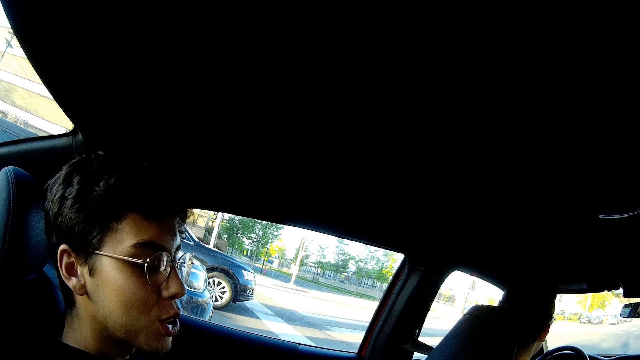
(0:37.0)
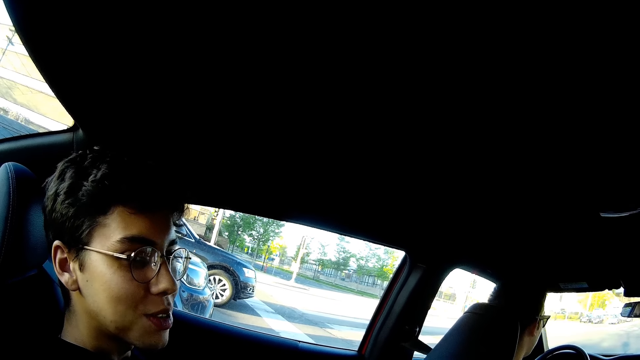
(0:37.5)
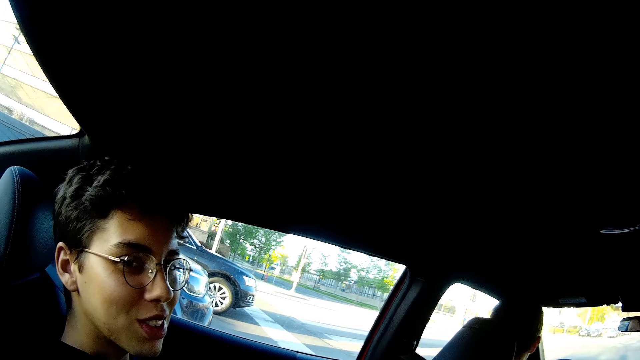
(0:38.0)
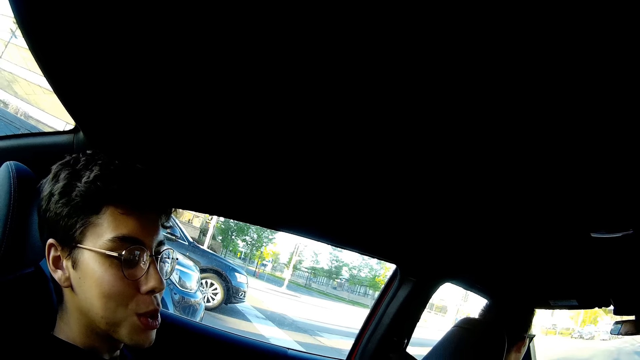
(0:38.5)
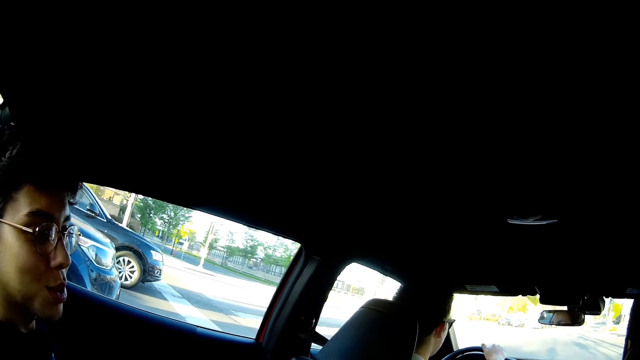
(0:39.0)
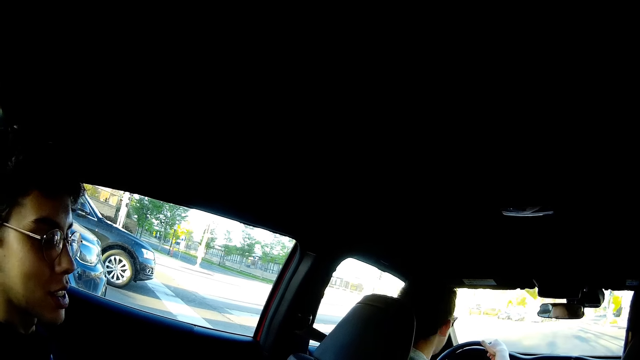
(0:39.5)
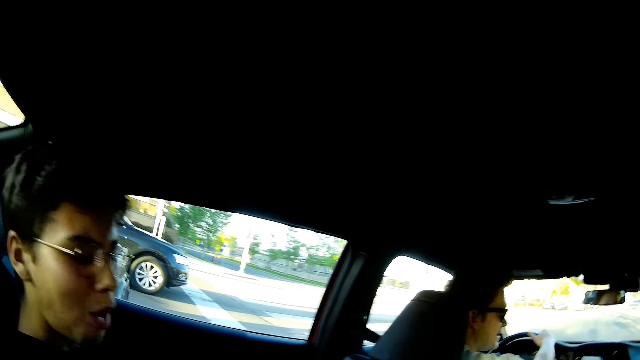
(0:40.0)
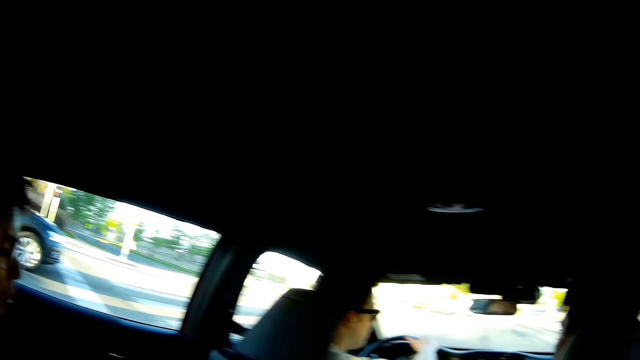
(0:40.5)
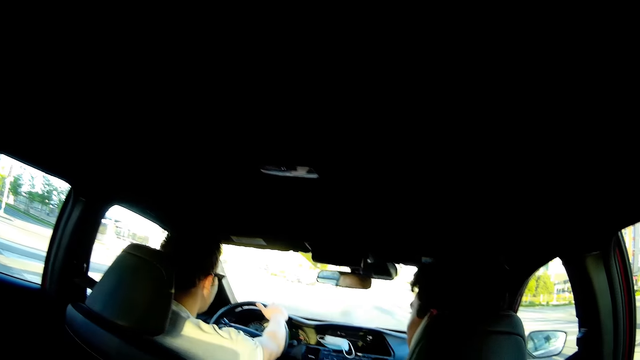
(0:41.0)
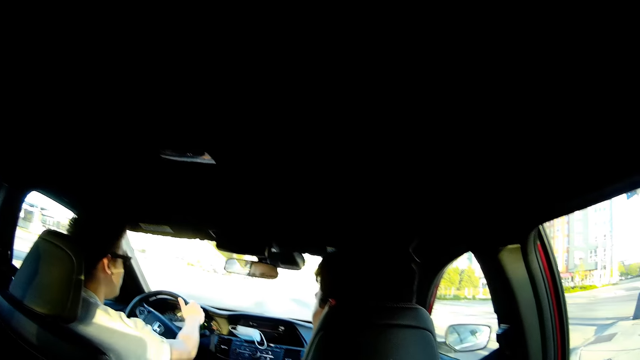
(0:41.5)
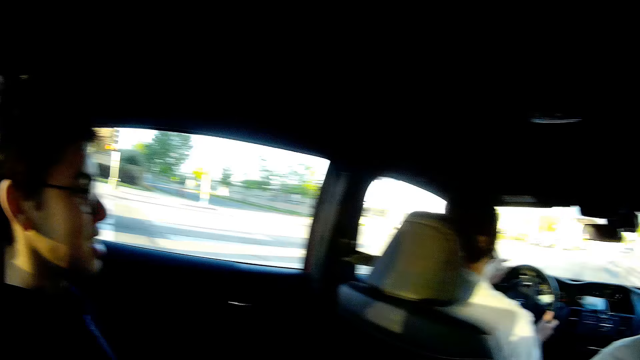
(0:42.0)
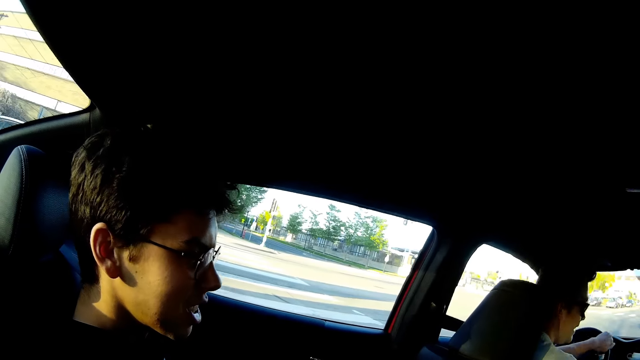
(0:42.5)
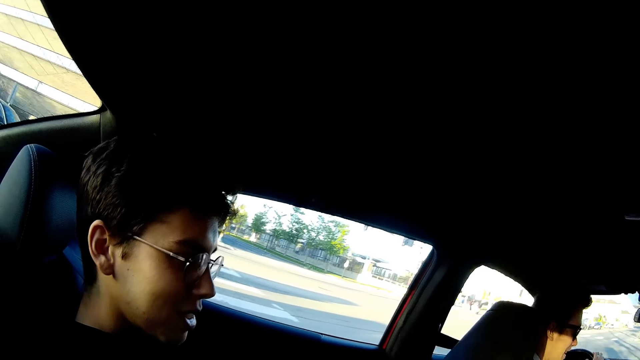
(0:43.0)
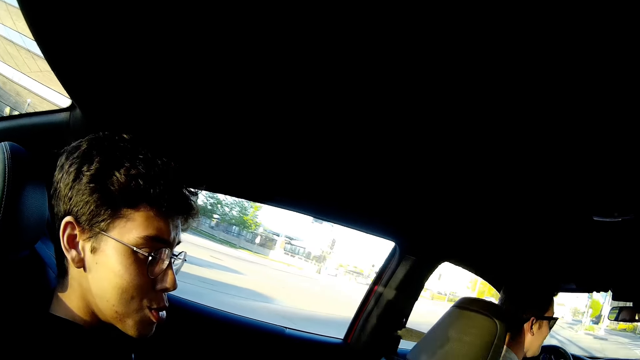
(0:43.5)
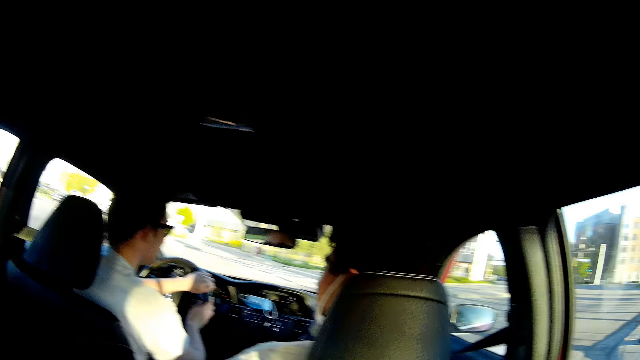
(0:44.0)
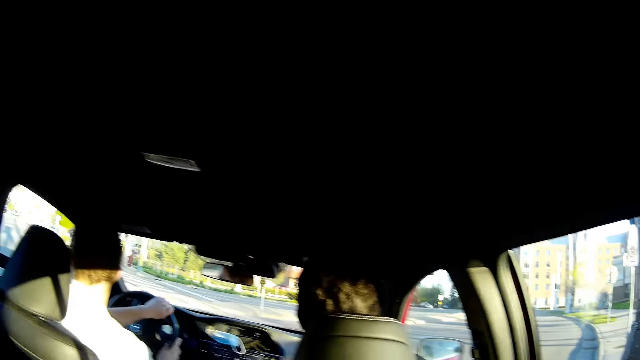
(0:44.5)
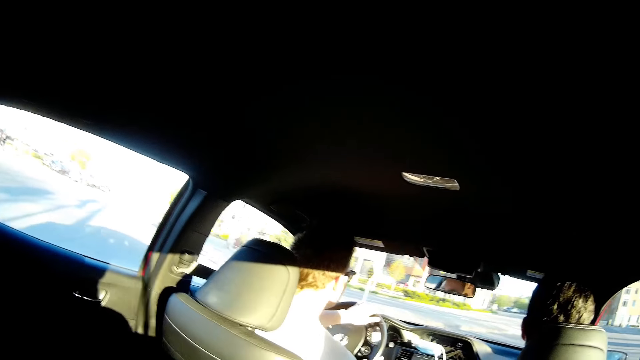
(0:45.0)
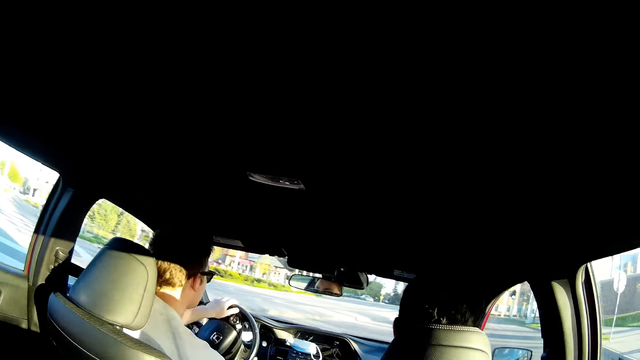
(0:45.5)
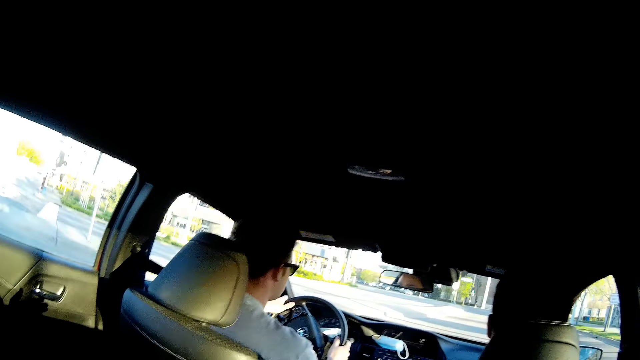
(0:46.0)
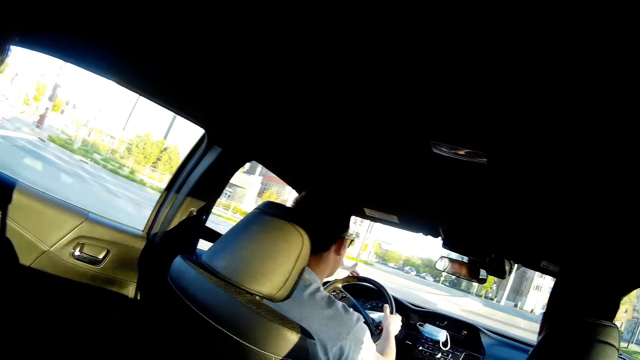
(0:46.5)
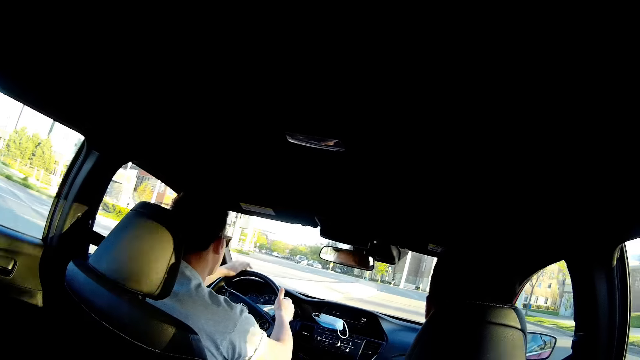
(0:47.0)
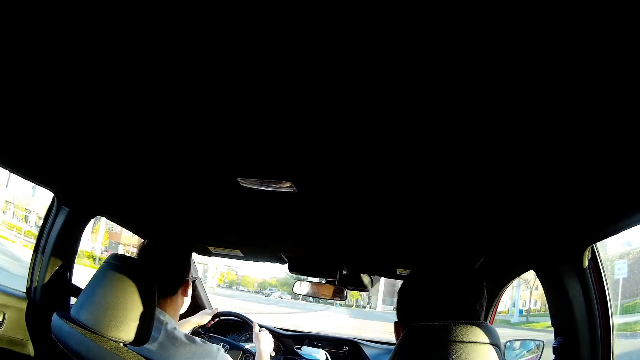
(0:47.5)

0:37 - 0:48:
The camera wearer interacts with the boy.

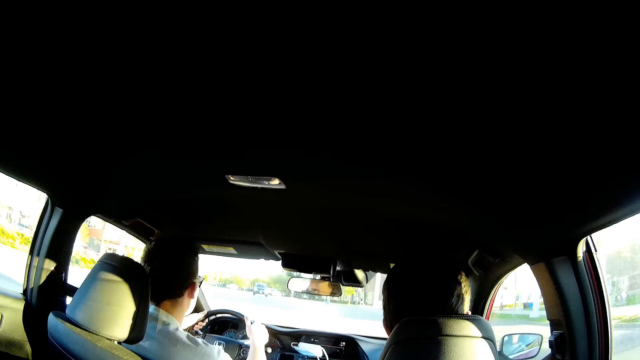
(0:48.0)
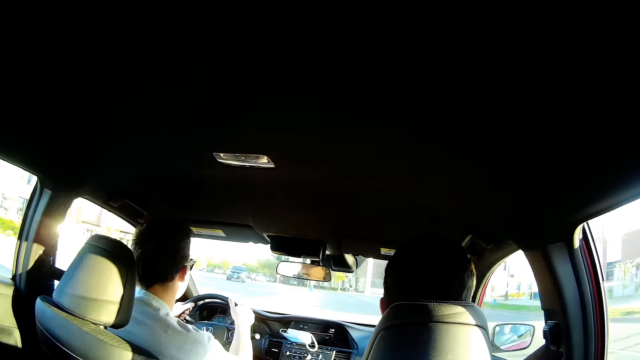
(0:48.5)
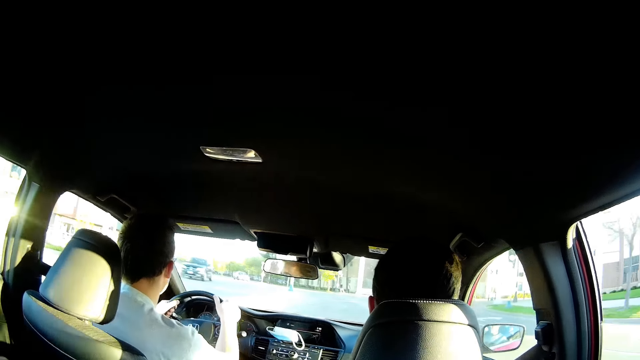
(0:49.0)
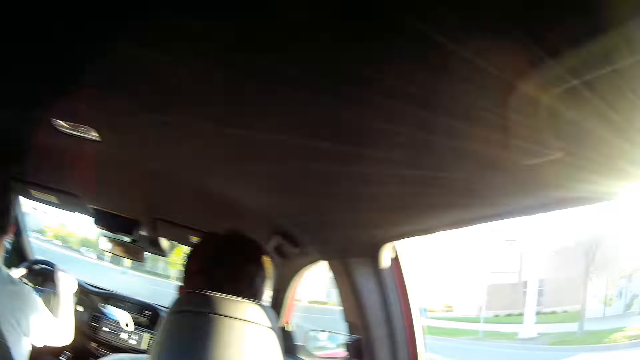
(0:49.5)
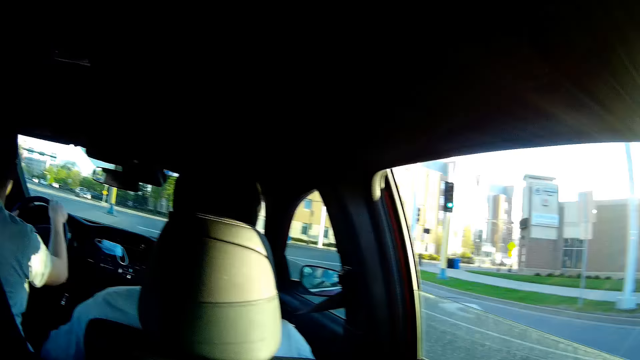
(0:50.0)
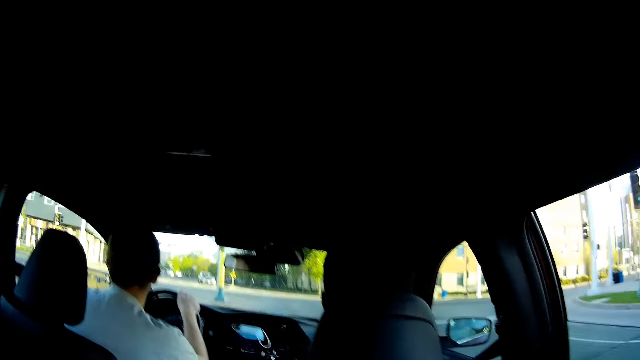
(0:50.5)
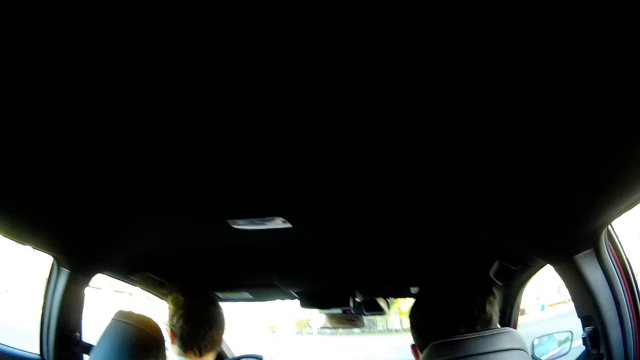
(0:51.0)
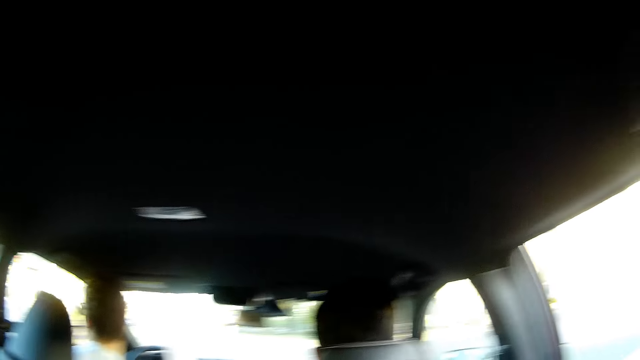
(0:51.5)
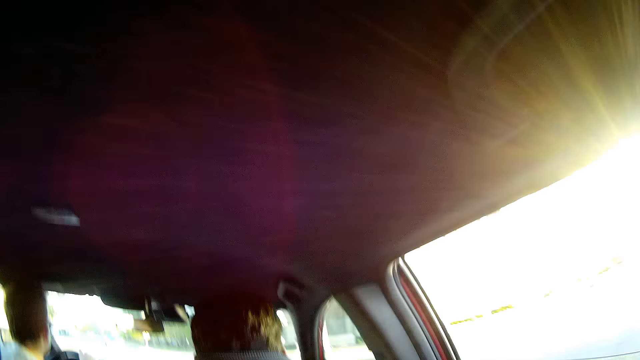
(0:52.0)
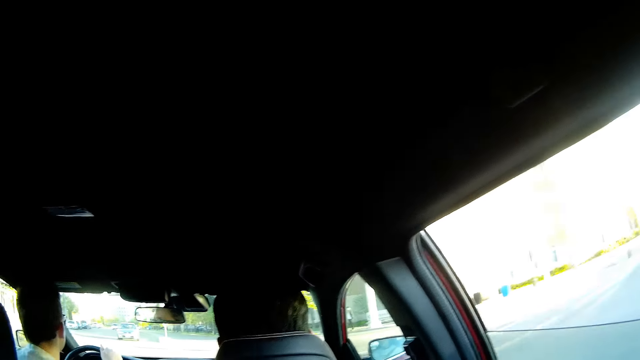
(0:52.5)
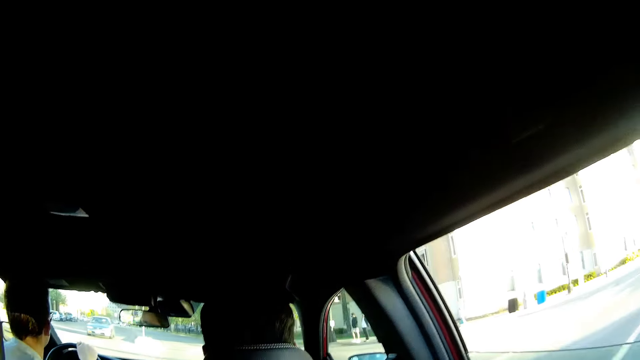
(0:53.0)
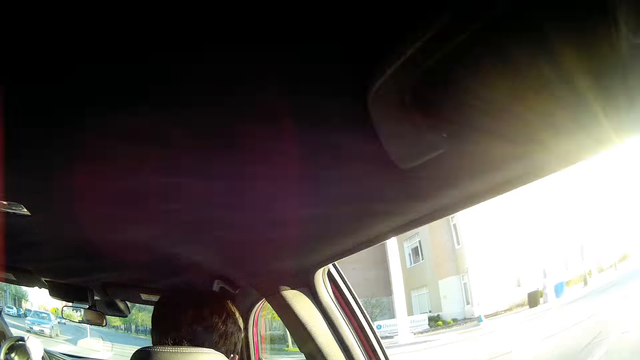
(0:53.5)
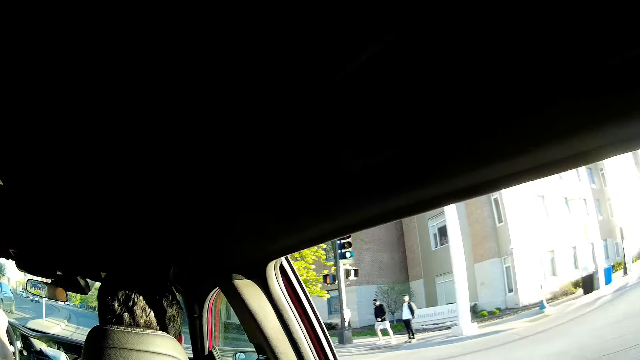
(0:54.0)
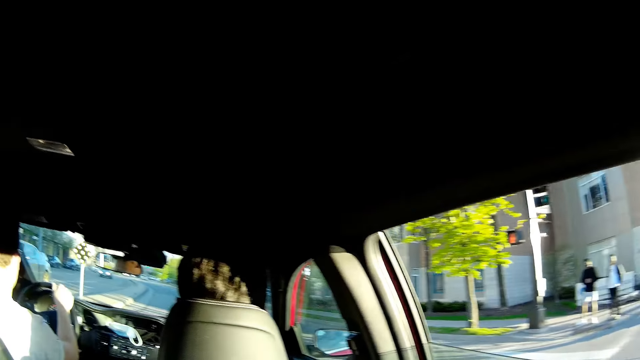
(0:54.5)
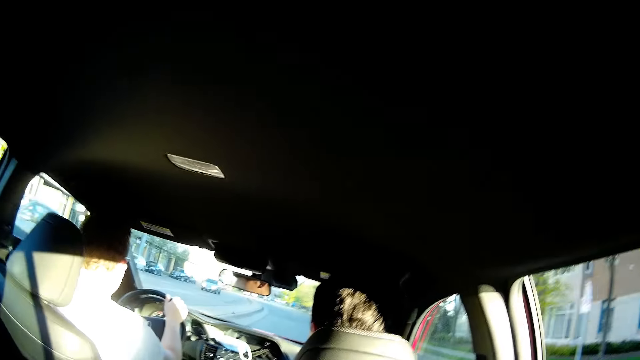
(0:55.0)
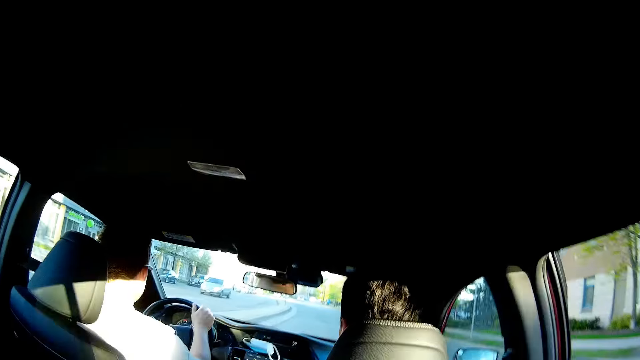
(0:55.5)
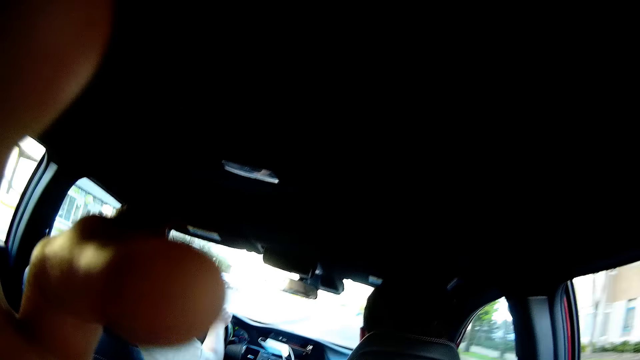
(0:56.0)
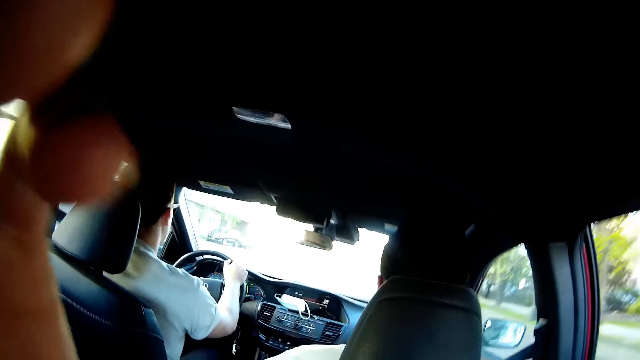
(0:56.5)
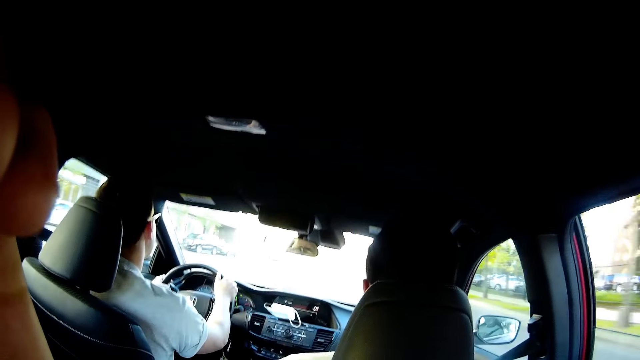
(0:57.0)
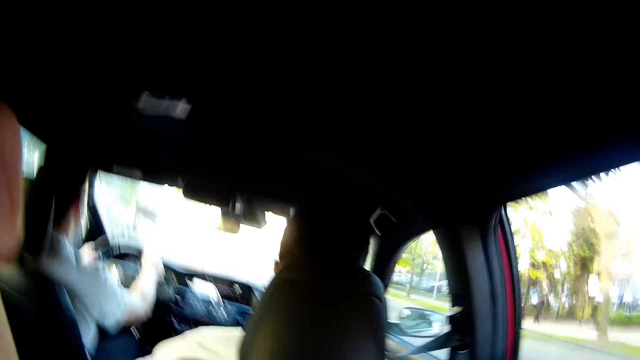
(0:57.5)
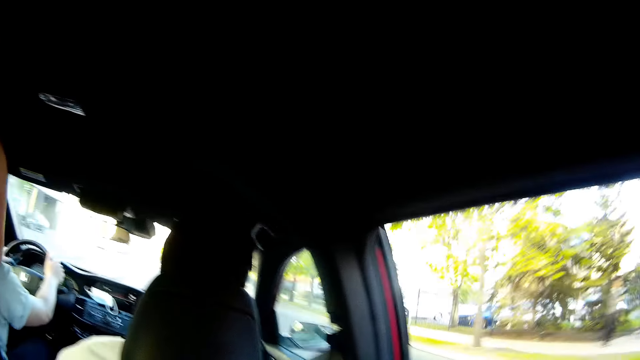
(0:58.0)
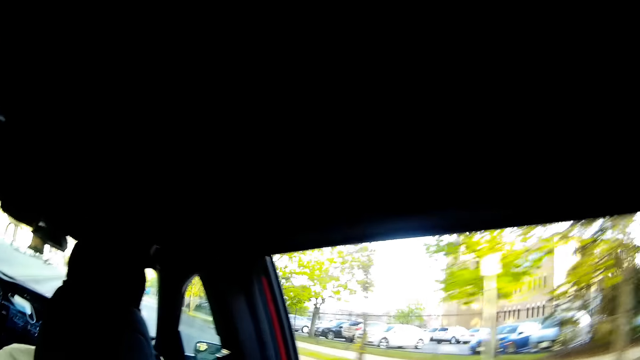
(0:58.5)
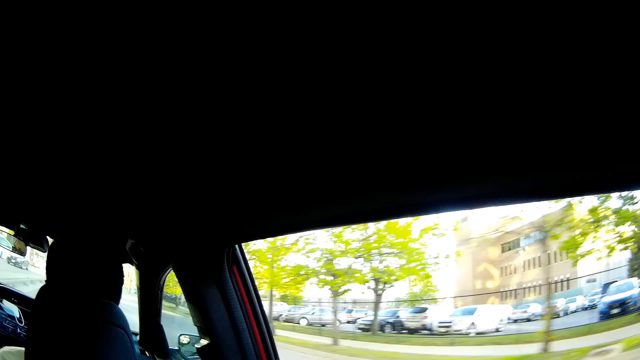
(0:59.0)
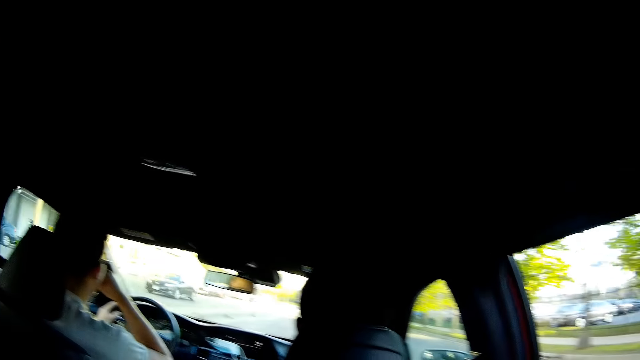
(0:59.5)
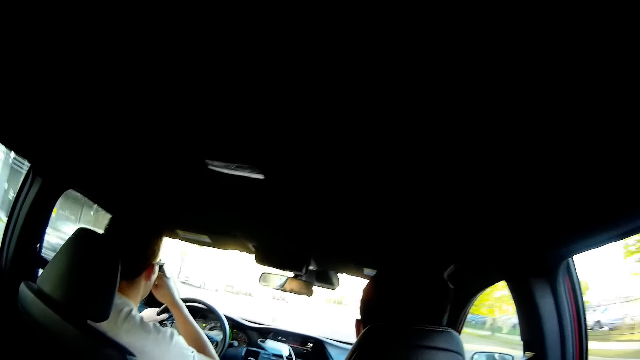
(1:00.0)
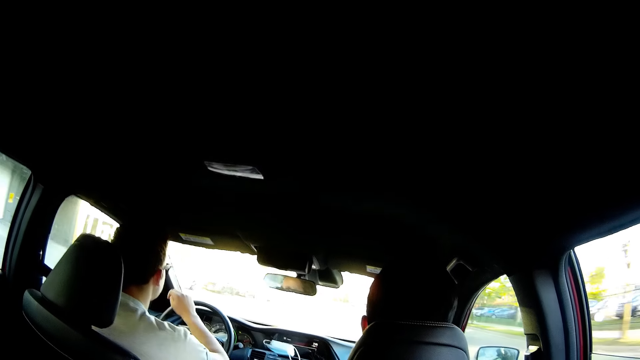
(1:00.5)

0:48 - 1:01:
The camera wearer converses with the man and another person. He adjusts the camera with his left hand.
